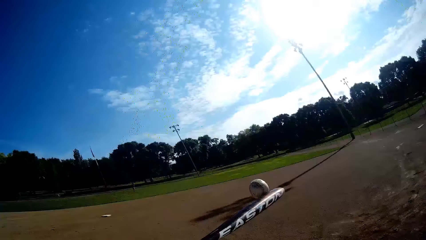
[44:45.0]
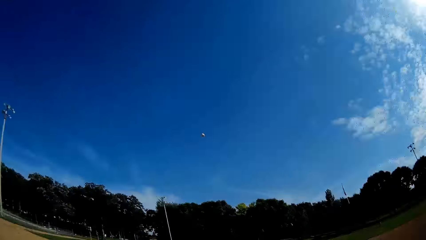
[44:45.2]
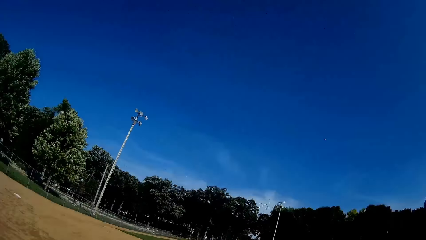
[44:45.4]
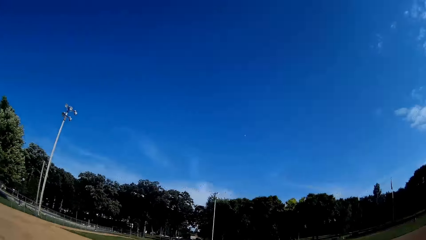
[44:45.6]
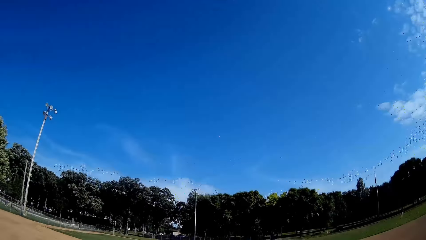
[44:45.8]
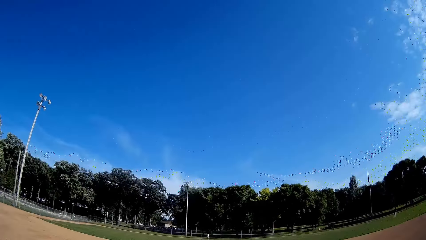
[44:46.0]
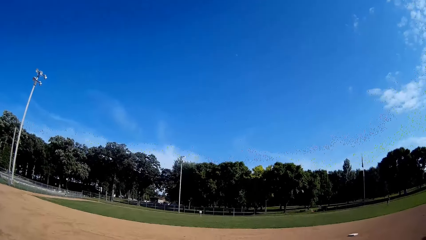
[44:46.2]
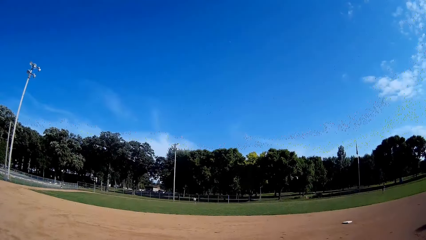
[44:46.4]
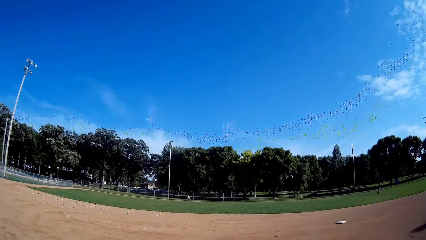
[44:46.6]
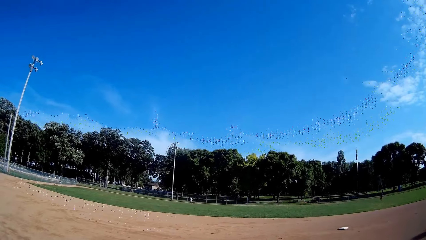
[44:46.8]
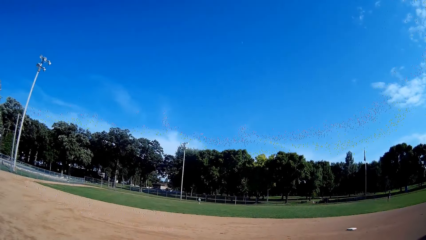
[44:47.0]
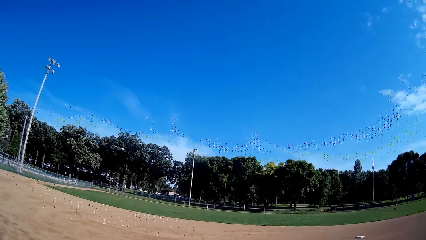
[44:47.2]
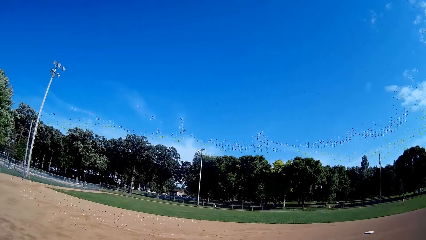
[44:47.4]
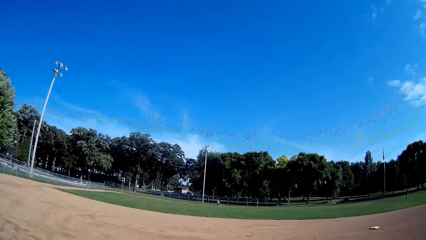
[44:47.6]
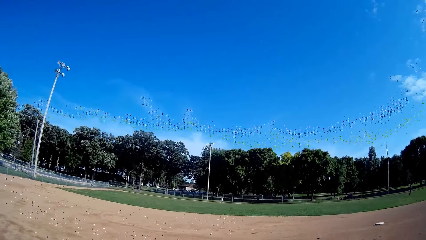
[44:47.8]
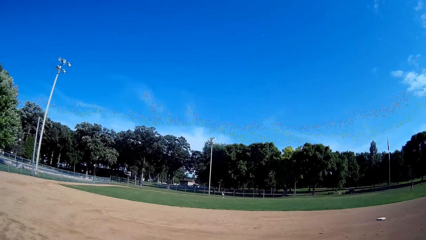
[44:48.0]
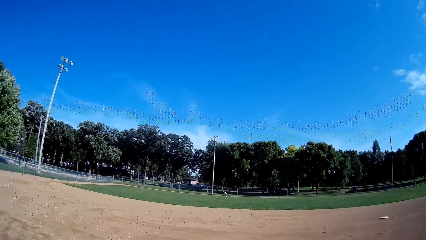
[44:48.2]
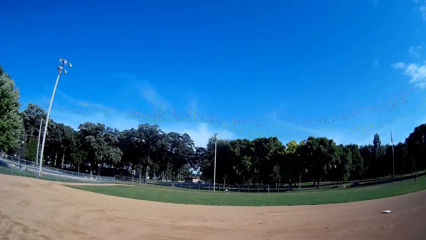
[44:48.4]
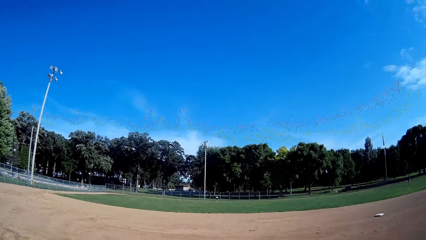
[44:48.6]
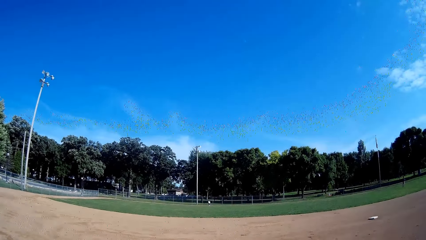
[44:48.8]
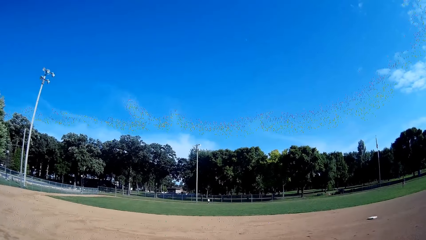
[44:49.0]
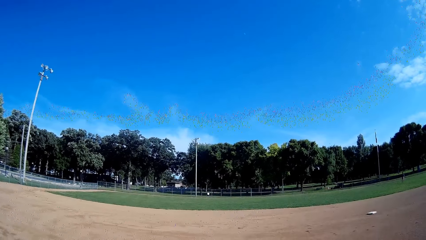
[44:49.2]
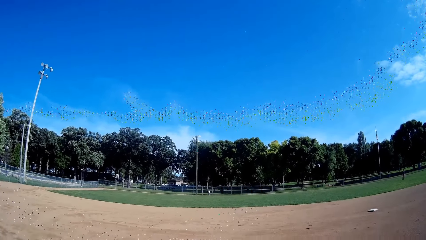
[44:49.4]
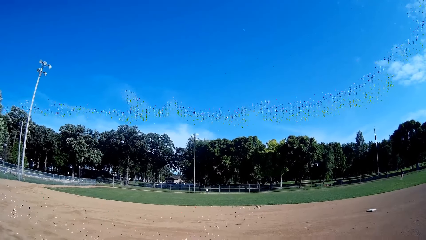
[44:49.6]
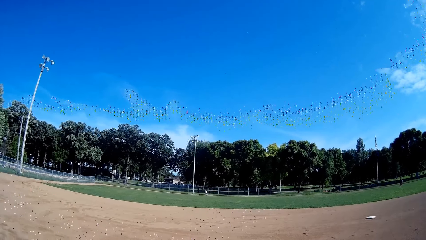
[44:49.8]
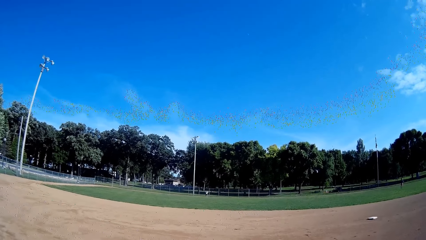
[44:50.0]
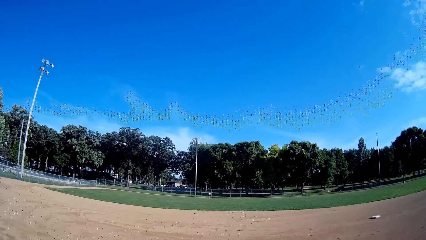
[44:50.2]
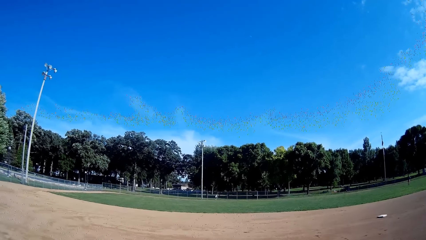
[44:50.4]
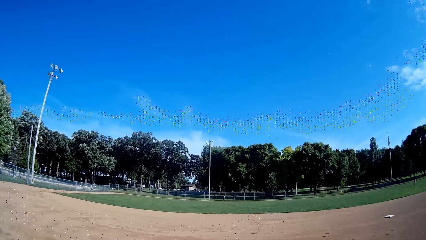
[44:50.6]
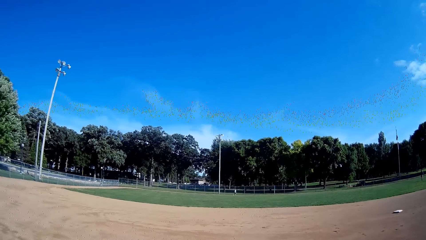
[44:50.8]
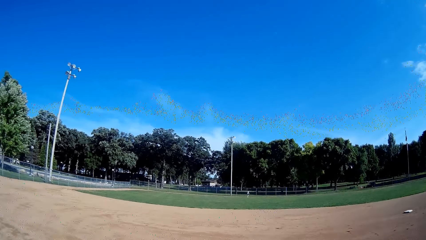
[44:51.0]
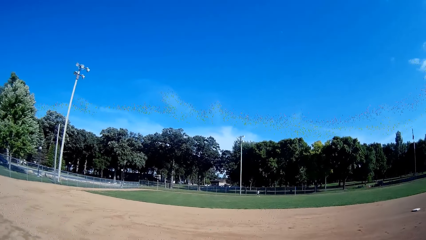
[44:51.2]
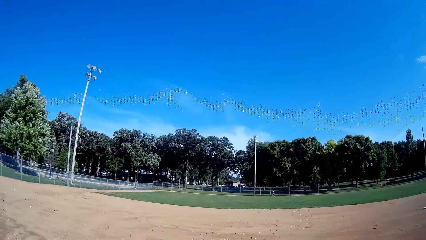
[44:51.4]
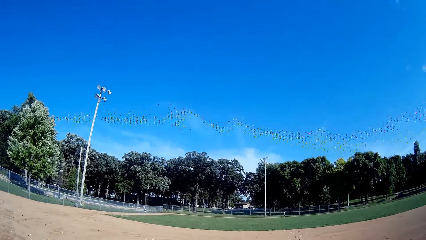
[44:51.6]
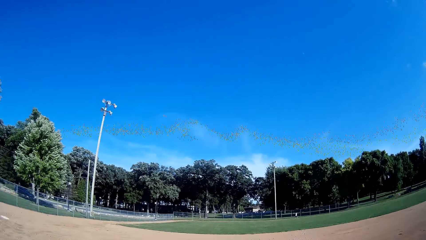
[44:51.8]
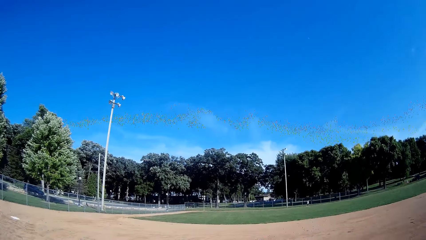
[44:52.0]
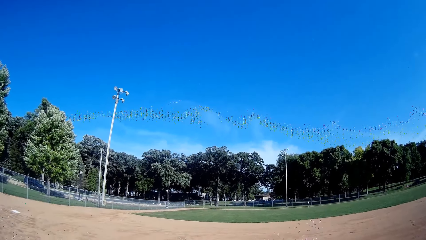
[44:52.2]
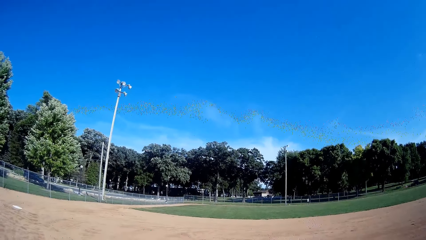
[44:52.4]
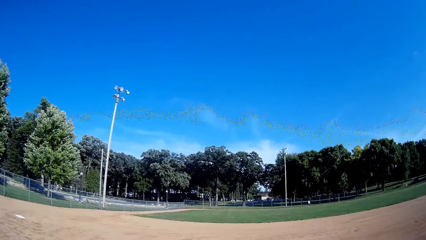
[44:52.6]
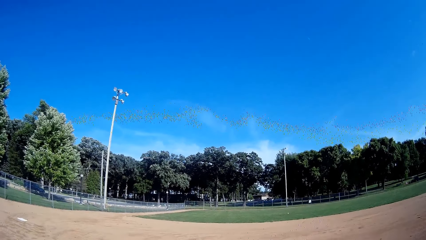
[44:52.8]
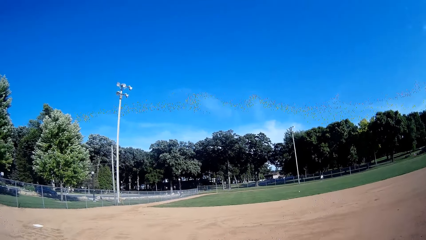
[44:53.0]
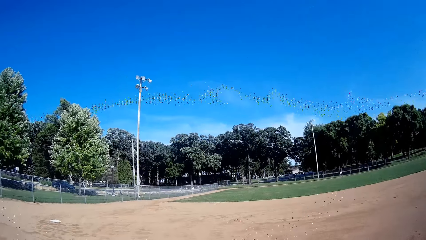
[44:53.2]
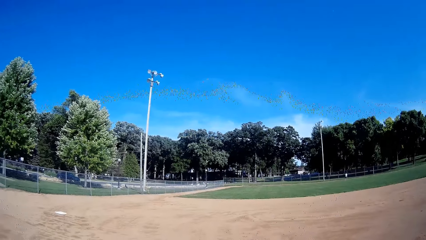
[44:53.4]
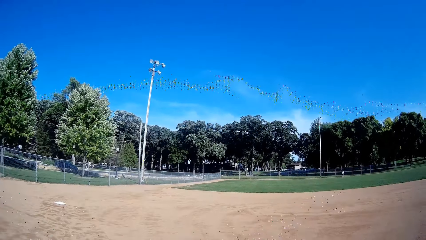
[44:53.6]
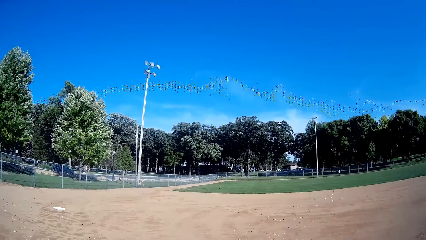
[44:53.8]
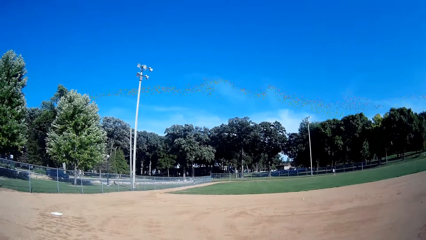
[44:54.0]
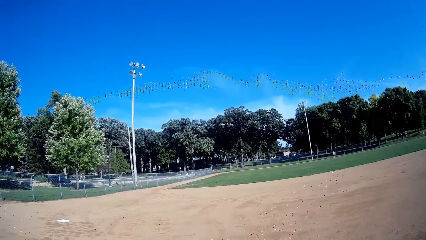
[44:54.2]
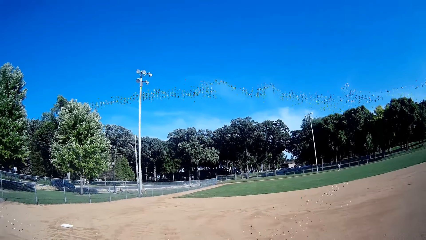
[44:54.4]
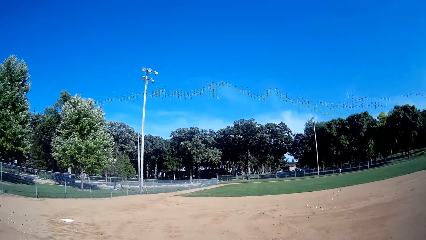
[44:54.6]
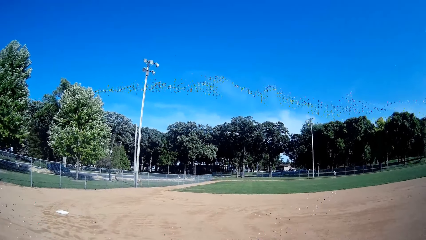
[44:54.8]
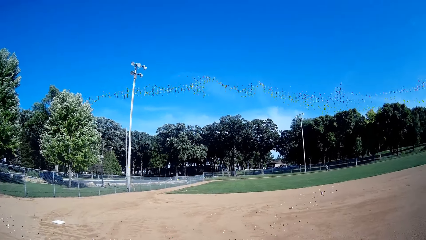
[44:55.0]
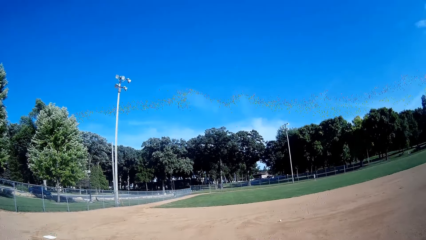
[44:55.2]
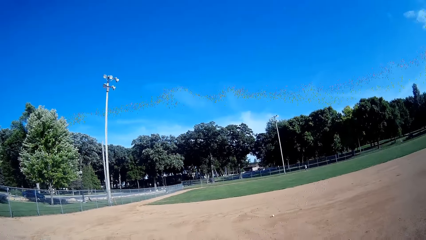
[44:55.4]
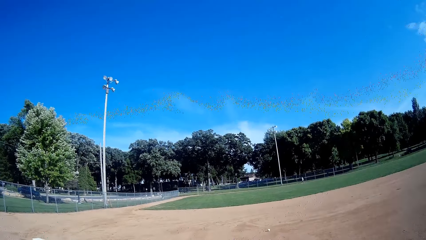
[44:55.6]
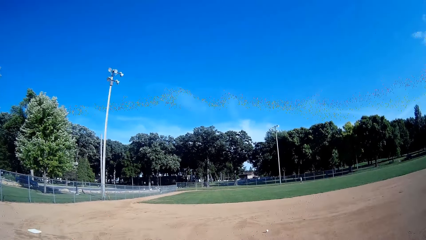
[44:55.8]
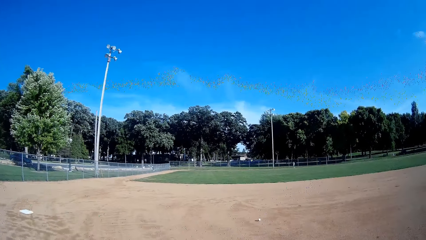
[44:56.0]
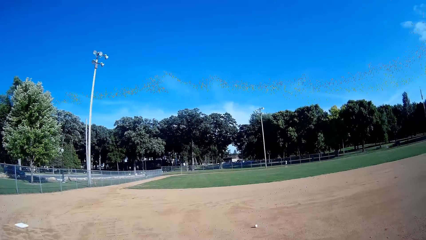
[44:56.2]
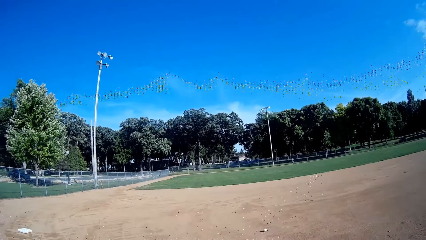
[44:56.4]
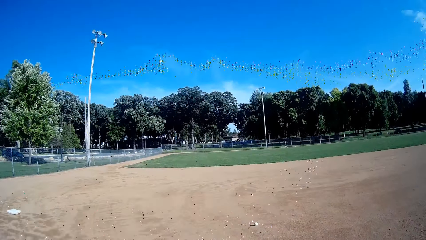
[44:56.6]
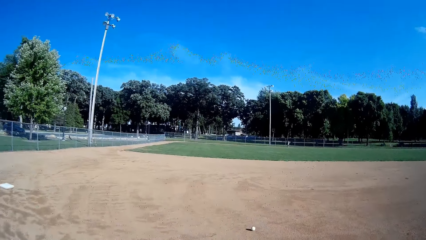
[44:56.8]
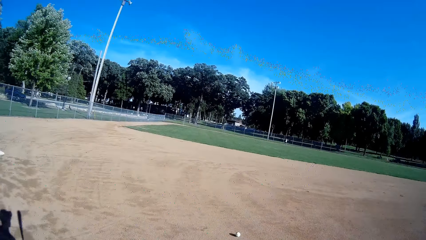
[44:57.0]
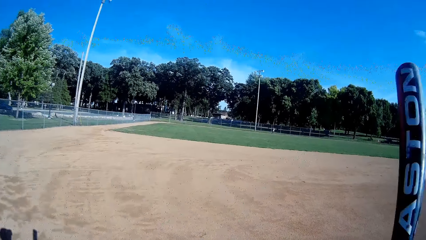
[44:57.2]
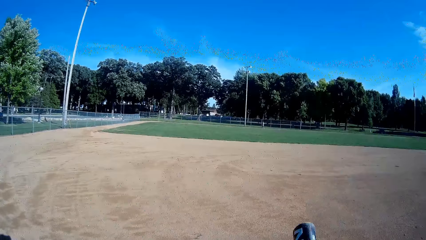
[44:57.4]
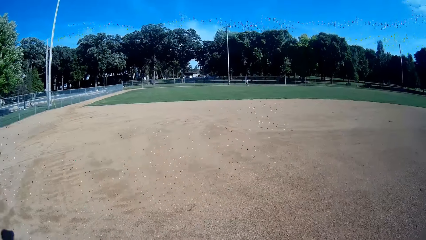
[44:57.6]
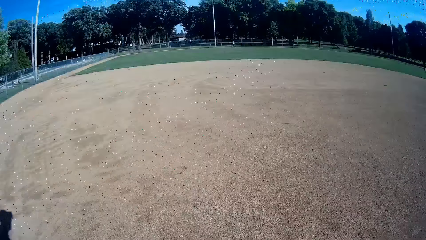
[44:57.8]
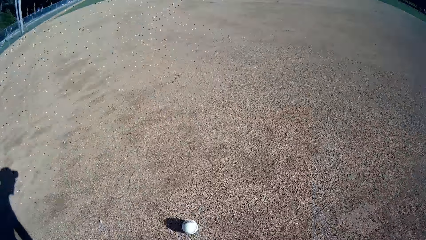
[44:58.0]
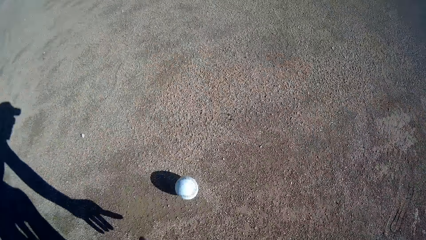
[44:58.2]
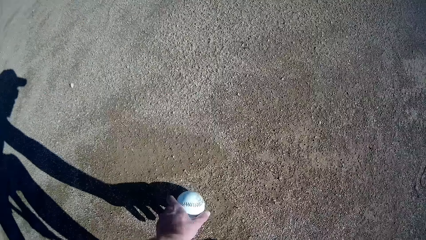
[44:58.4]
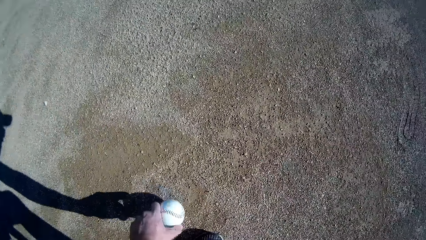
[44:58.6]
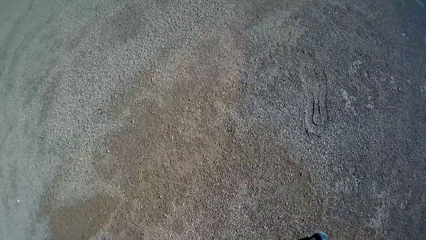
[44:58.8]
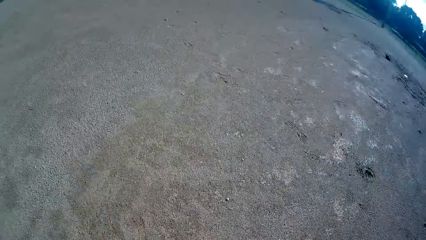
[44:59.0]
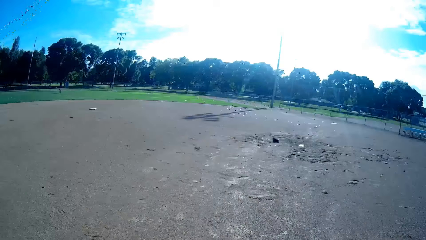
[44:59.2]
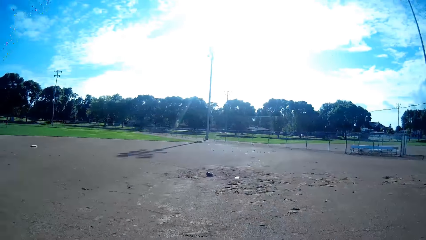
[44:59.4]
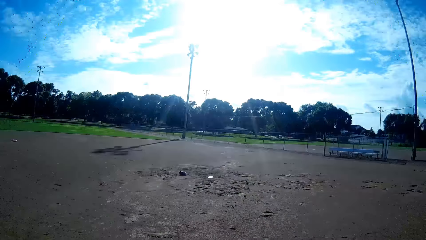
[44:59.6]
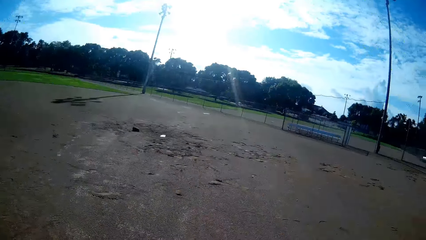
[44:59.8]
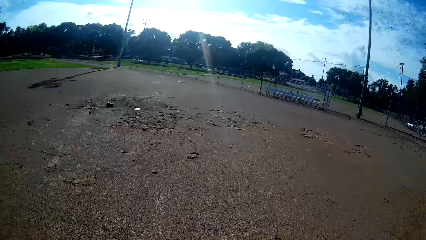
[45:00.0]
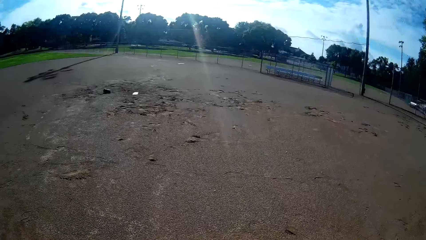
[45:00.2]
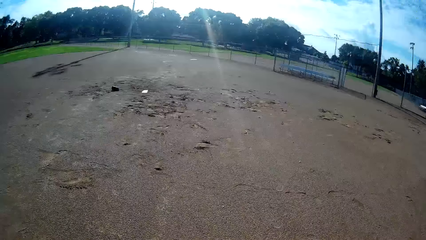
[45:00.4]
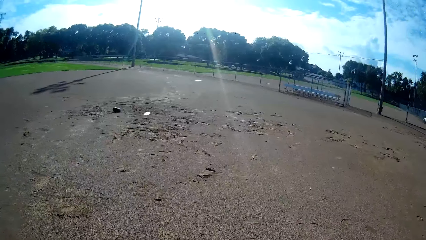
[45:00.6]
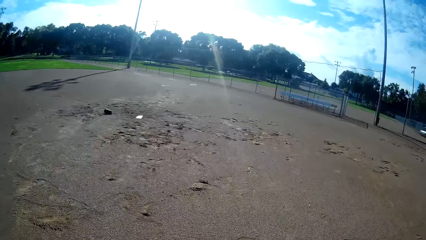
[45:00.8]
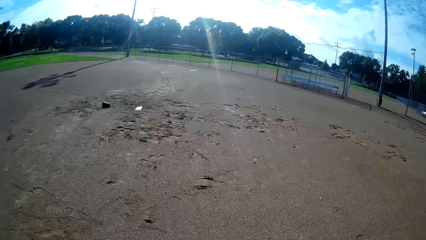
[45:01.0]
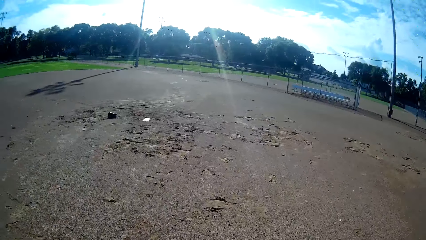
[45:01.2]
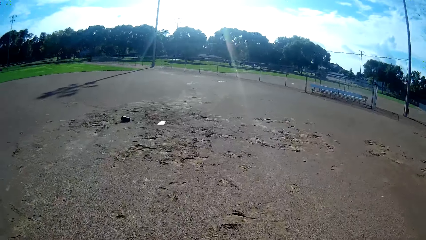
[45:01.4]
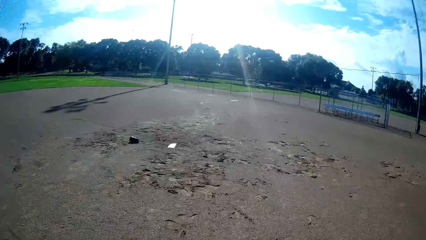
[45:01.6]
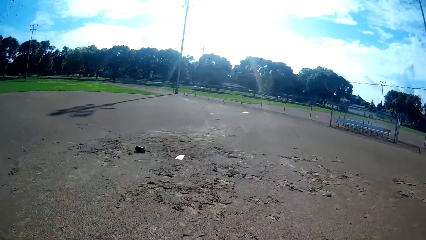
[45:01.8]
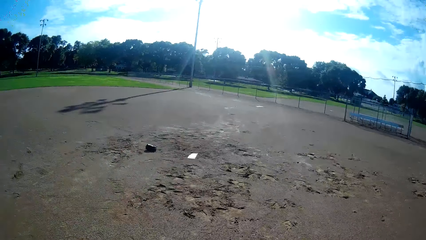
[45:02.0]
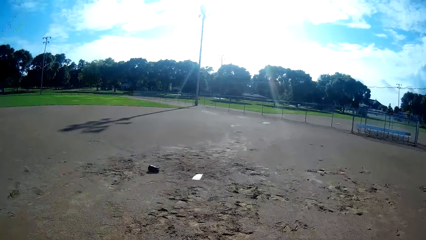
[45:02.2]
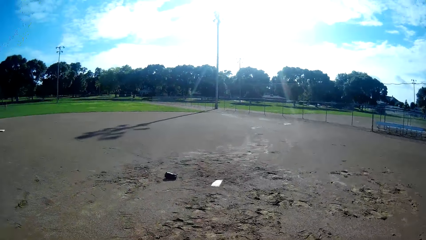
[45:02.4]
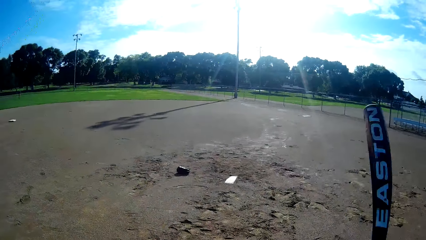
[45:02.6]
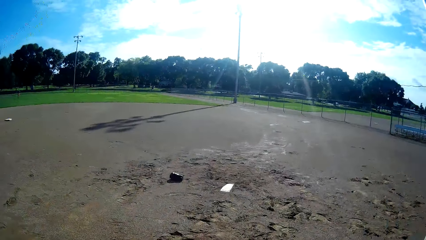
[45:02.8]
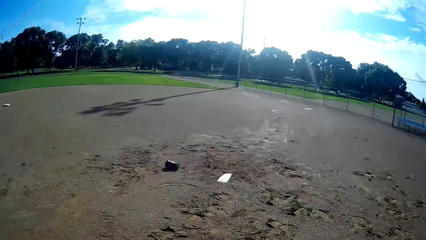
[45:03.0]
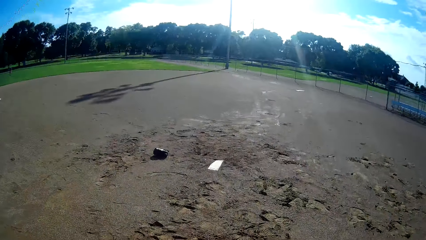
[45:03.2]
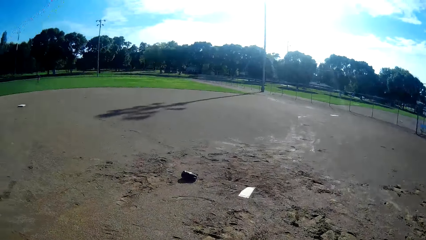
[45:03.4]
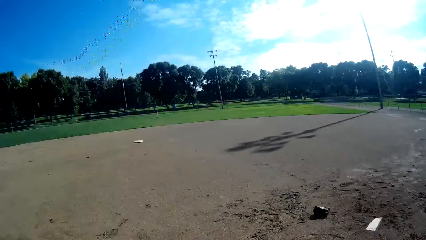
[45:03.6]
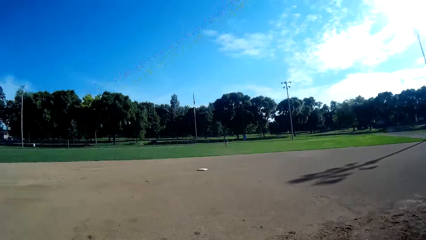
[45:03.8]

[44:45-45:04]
The camera wearer plays the ball towards a man with the bat. He stares at the ball. He stares at the man. The man jogs towards the ball, catches the ball and throws the ball towards the camera wearer. The camera wearer walks towards the ball. He stares at the trees. He lowers the bat and walks forwards. He bends towards the ground, catches the ball from the ground, picks up the ball and stands up. He walks forward and walks back to his position. He raises the bat briefly.
